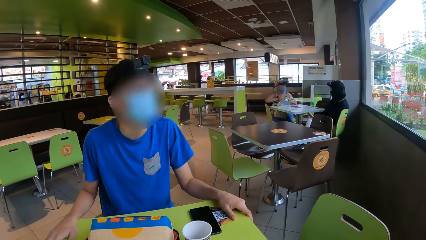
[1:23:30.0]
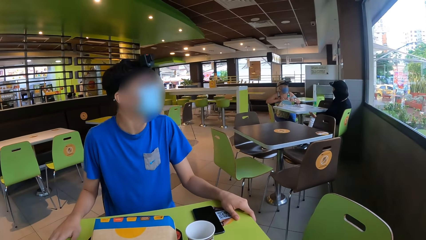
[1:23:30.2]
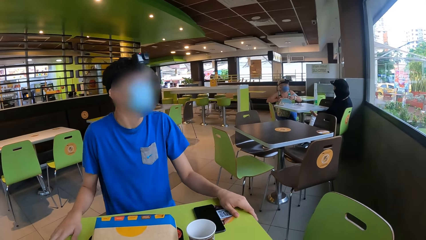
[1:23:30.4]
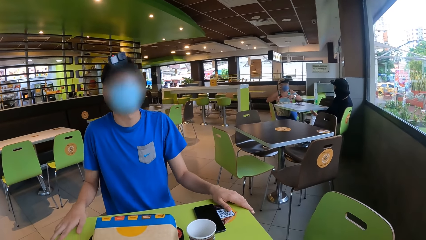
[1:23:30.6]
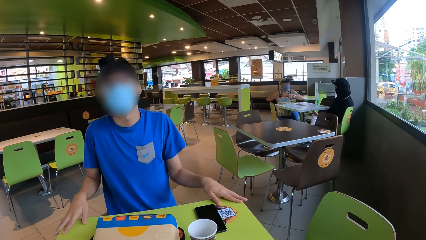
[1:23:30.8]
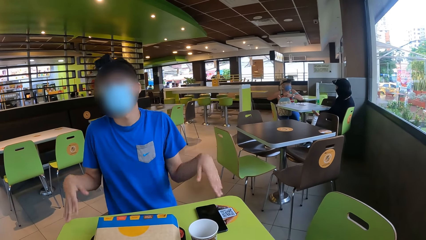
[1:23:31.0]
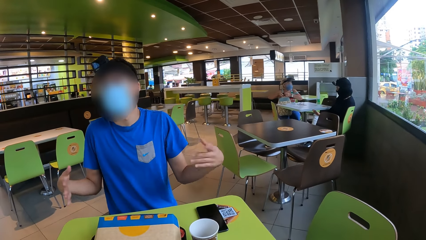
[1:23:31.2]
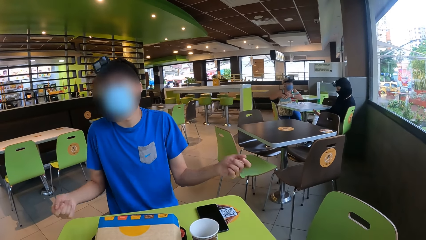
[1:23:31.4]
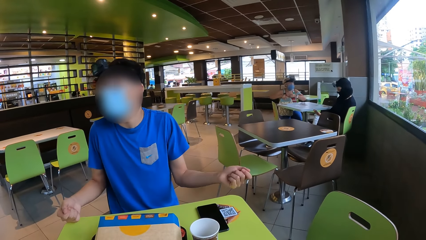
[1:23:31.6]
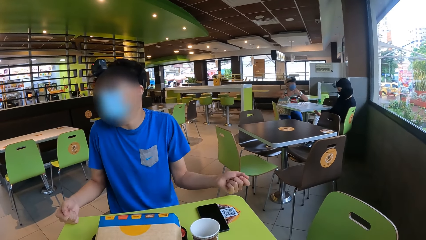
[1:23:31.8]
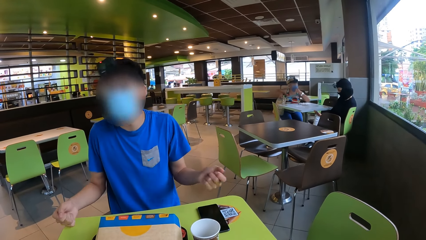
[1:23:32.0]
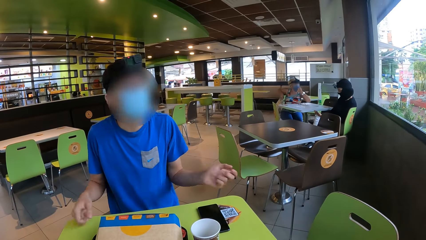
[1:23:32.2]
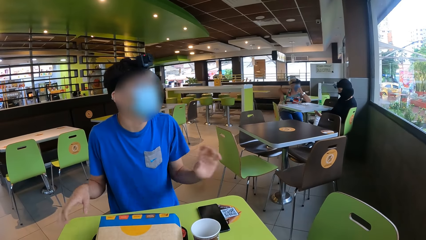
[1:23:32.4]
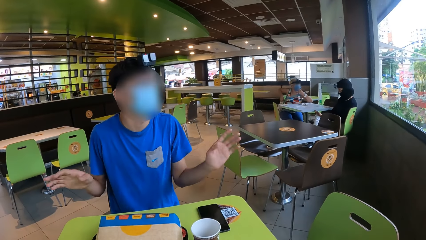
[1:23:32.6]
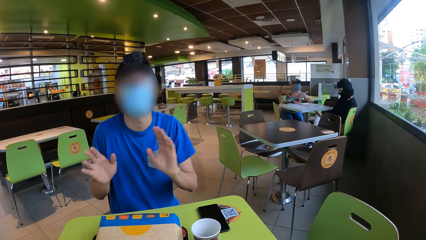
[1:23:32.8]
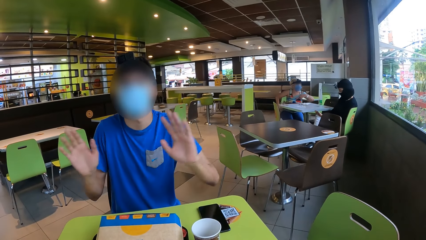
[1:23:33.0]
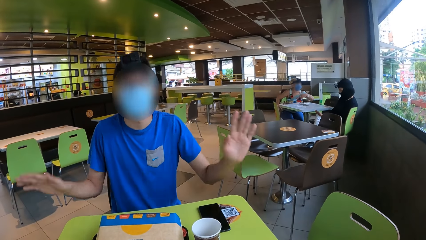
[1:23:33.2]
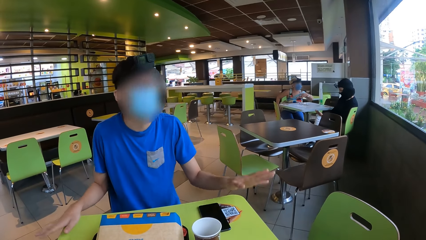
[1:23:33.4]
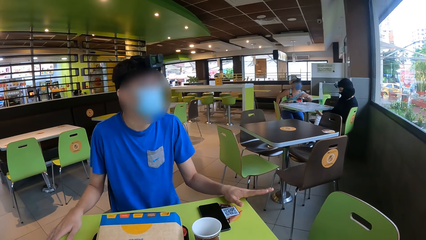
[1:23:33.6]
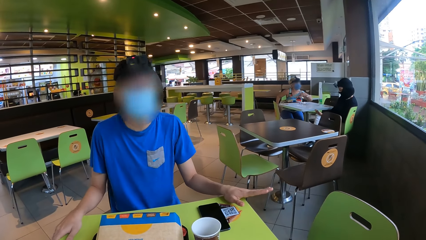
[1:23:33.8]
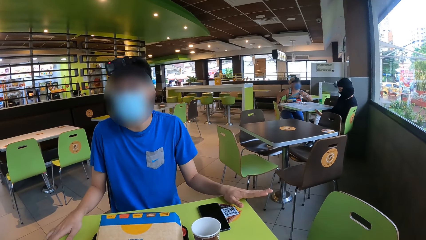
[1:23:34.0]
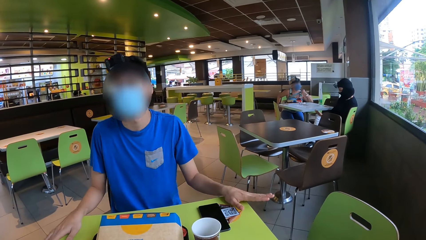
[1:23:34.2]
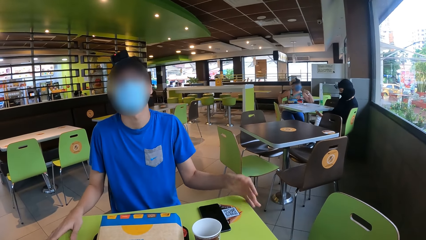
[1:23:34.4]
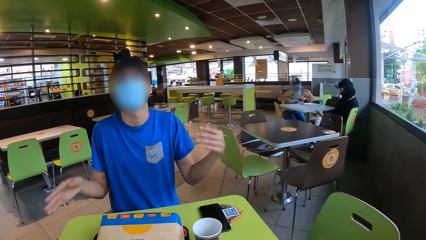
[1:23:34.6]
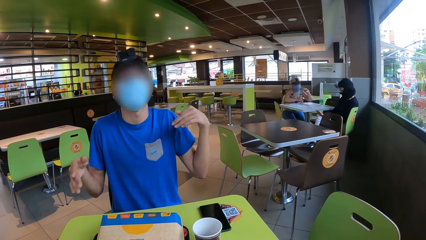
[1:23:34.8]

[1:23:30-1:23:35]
The camera wearer interacts with a man.

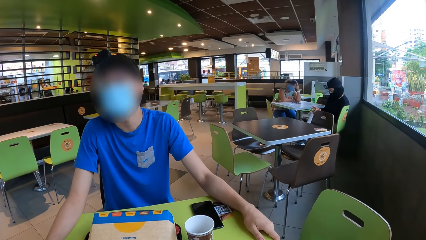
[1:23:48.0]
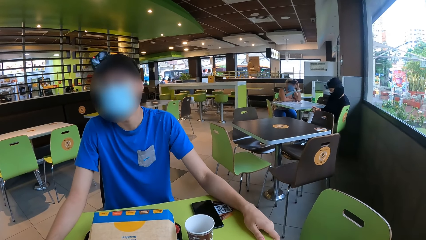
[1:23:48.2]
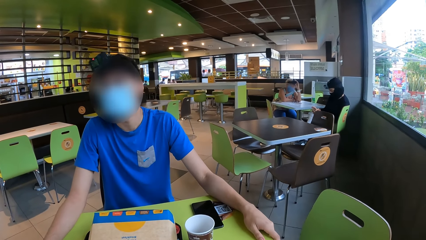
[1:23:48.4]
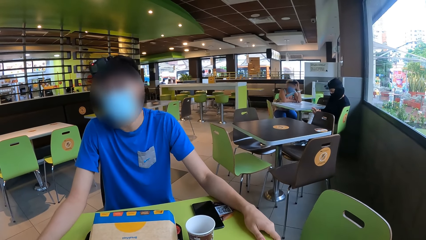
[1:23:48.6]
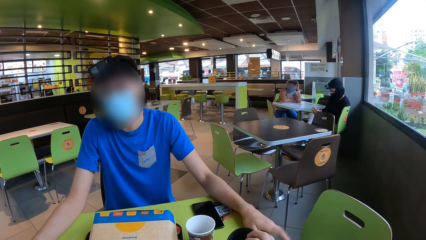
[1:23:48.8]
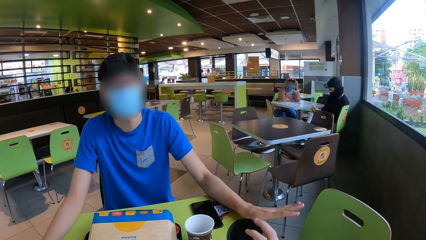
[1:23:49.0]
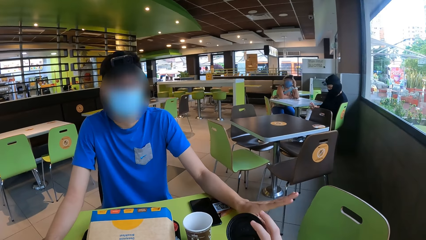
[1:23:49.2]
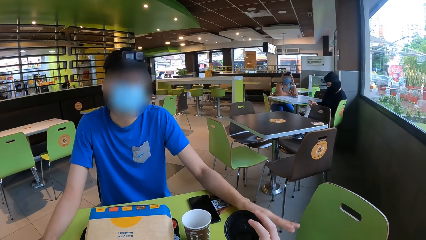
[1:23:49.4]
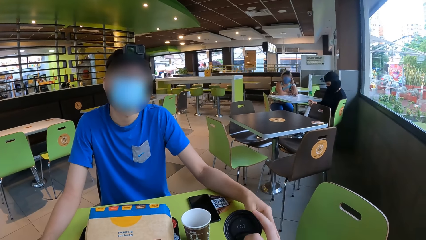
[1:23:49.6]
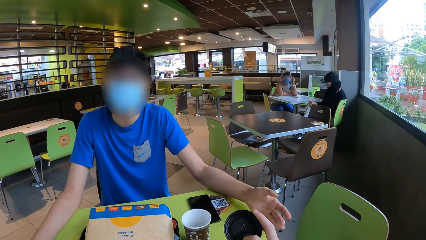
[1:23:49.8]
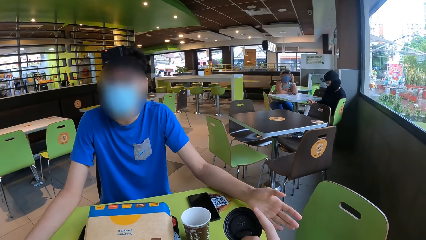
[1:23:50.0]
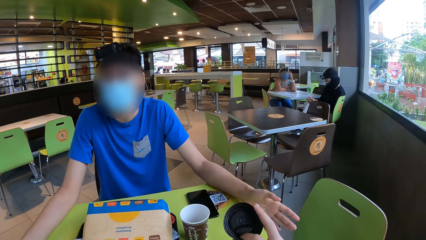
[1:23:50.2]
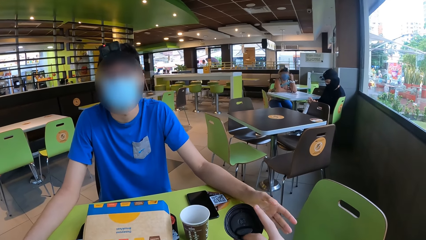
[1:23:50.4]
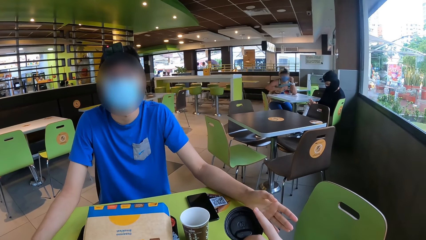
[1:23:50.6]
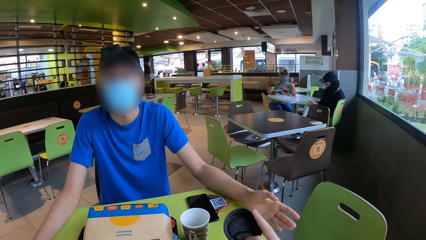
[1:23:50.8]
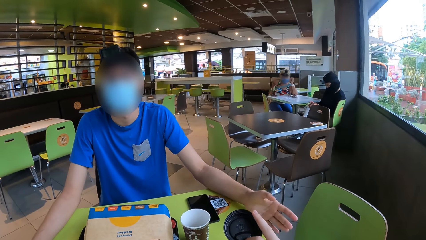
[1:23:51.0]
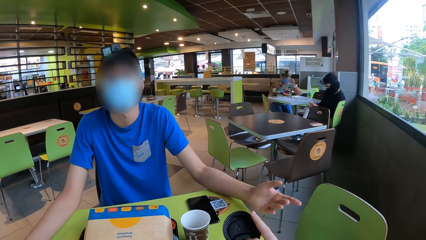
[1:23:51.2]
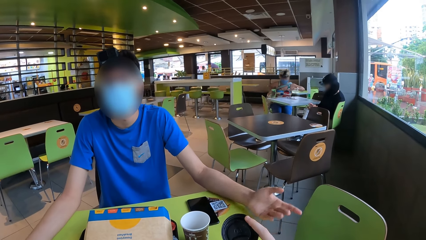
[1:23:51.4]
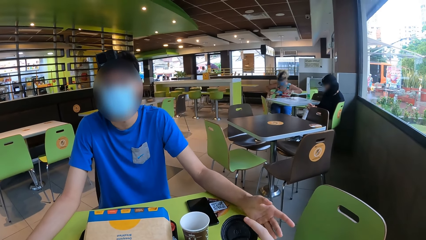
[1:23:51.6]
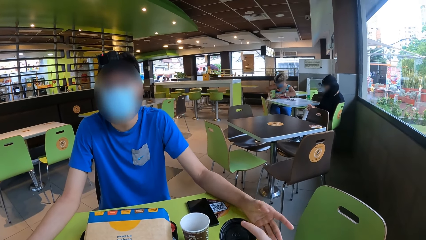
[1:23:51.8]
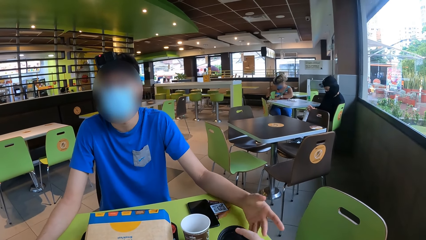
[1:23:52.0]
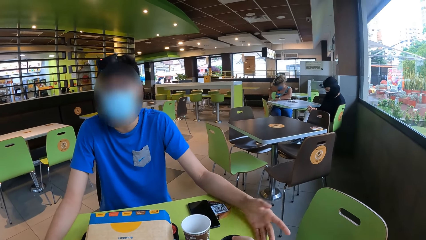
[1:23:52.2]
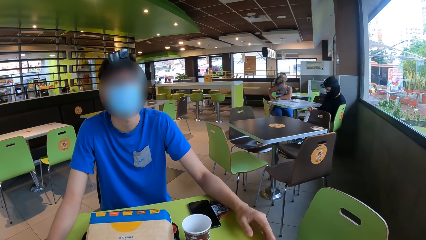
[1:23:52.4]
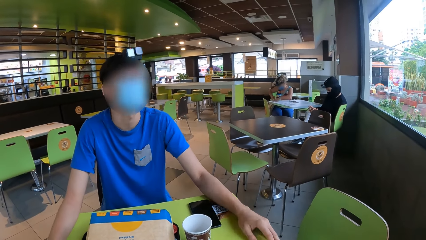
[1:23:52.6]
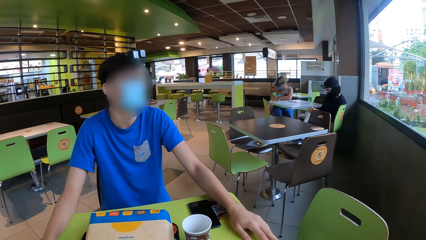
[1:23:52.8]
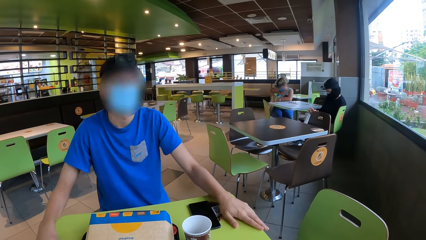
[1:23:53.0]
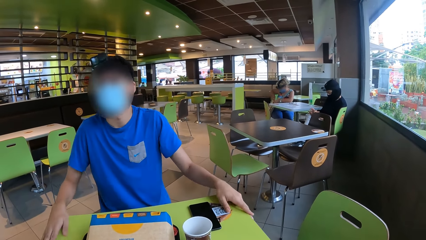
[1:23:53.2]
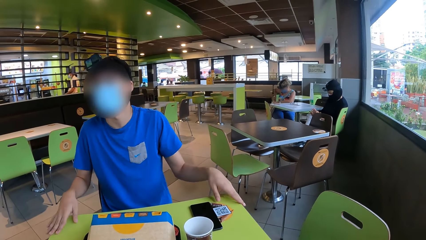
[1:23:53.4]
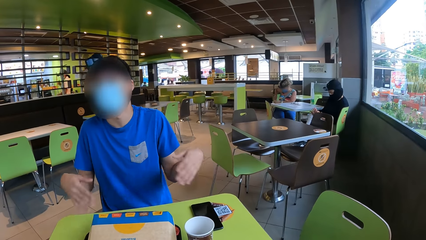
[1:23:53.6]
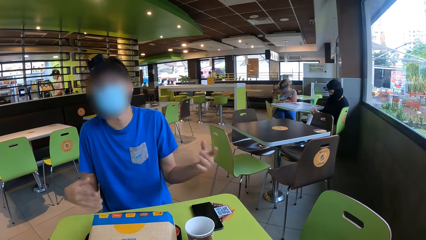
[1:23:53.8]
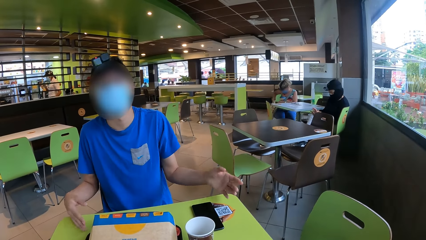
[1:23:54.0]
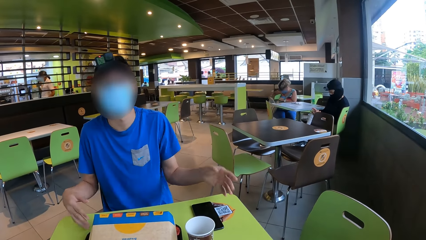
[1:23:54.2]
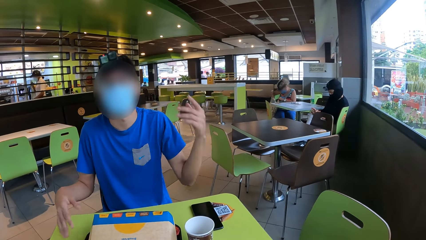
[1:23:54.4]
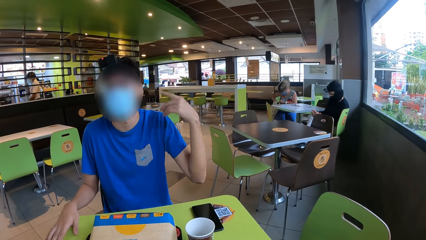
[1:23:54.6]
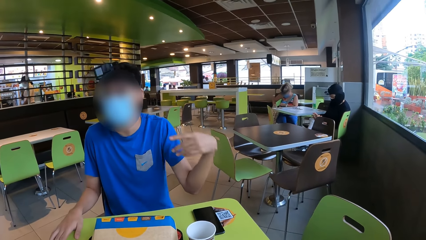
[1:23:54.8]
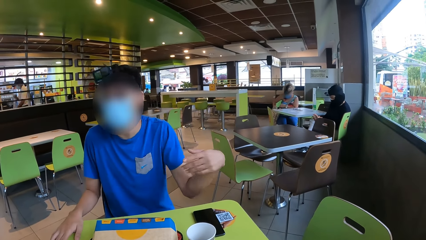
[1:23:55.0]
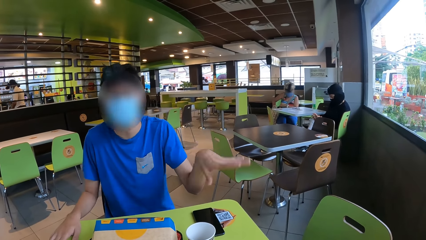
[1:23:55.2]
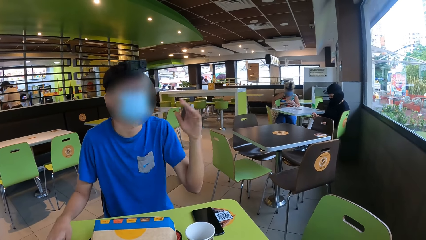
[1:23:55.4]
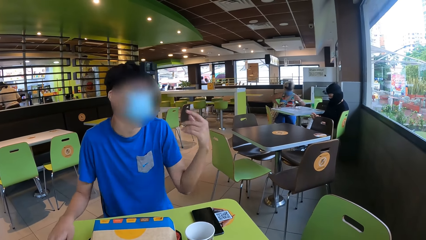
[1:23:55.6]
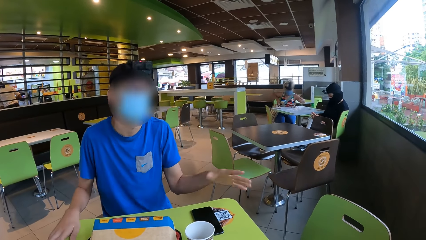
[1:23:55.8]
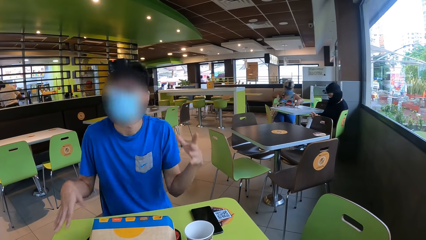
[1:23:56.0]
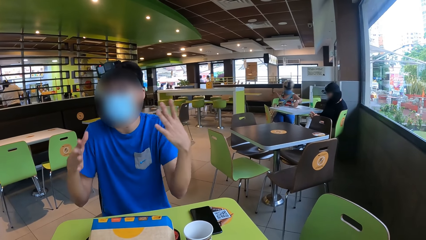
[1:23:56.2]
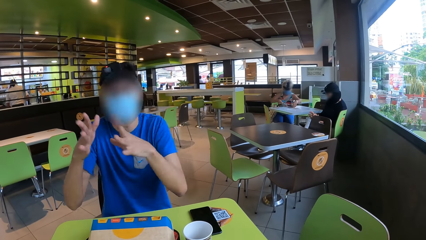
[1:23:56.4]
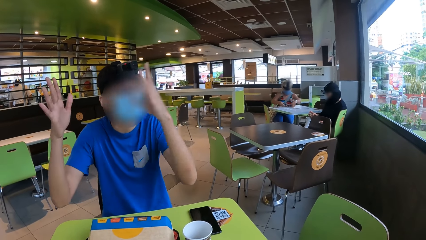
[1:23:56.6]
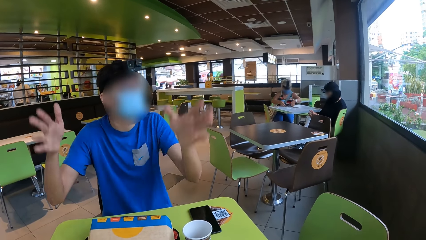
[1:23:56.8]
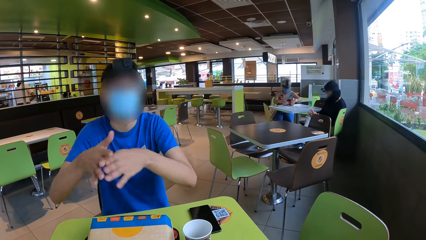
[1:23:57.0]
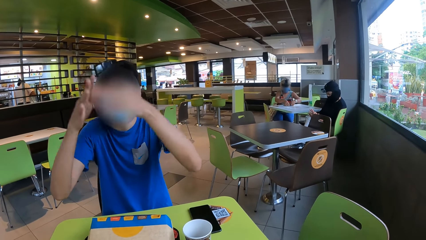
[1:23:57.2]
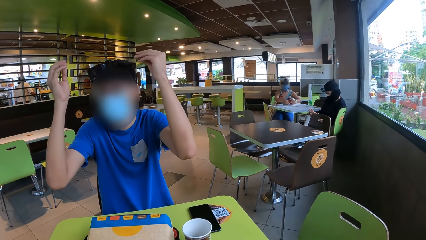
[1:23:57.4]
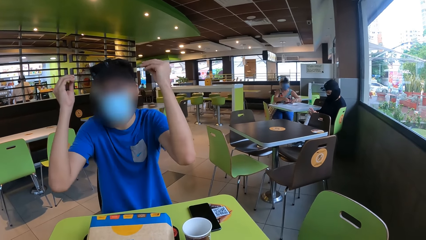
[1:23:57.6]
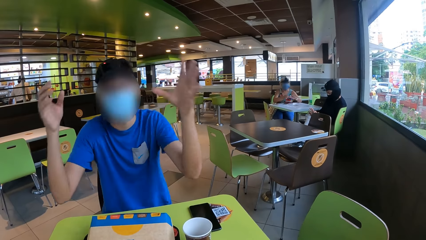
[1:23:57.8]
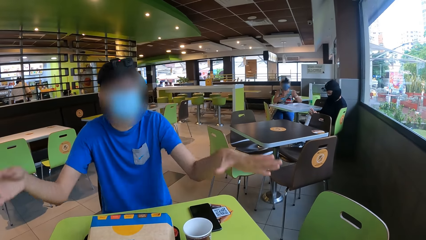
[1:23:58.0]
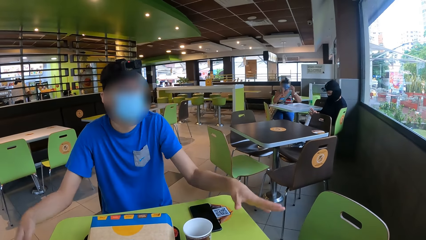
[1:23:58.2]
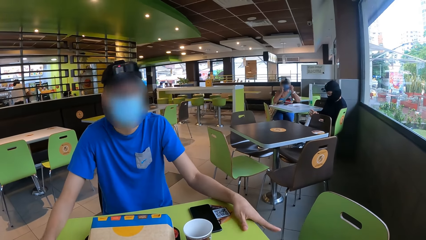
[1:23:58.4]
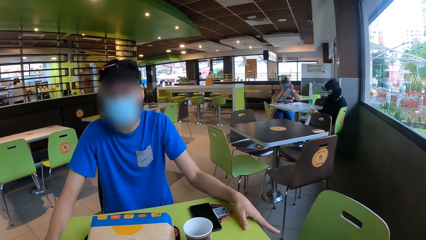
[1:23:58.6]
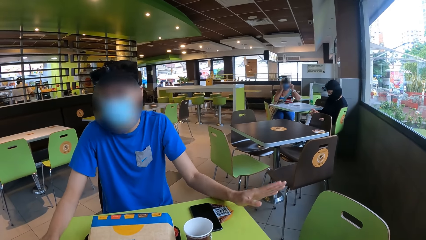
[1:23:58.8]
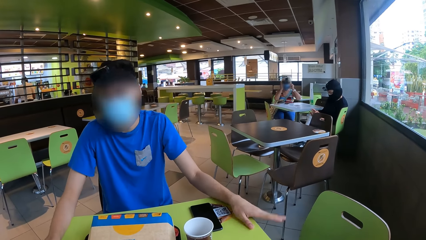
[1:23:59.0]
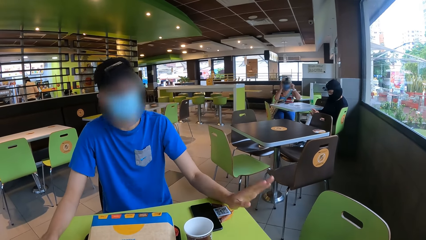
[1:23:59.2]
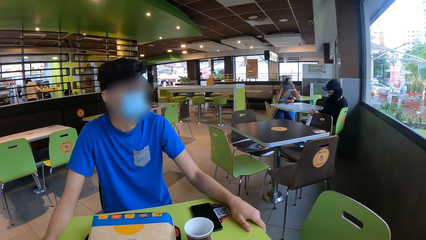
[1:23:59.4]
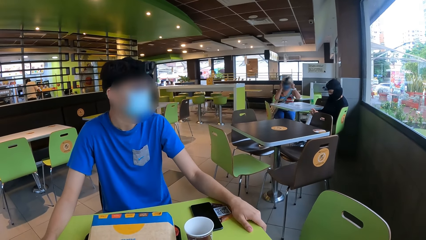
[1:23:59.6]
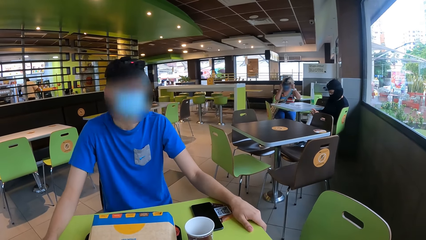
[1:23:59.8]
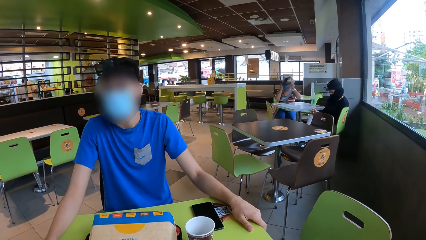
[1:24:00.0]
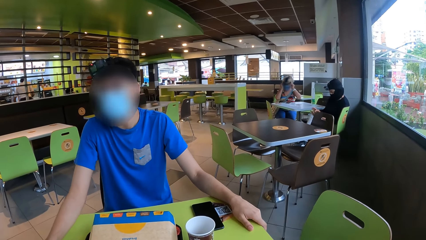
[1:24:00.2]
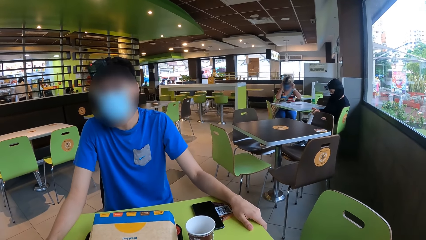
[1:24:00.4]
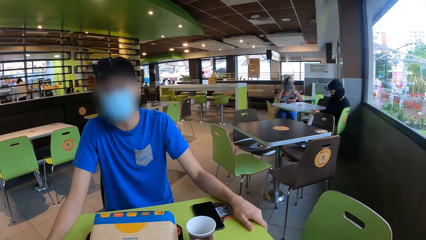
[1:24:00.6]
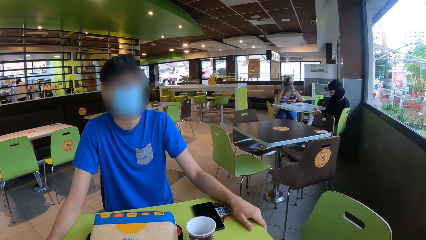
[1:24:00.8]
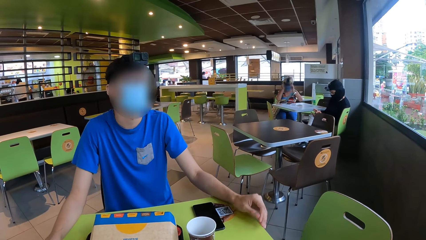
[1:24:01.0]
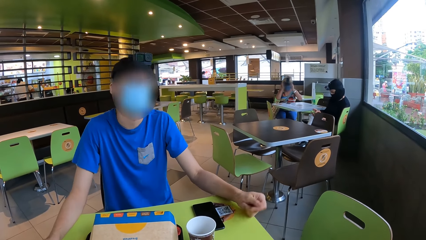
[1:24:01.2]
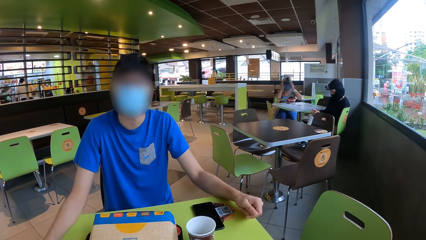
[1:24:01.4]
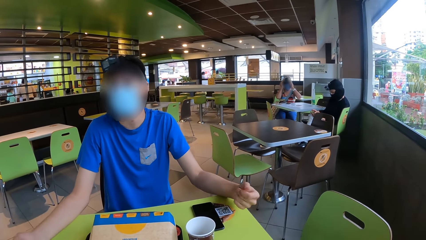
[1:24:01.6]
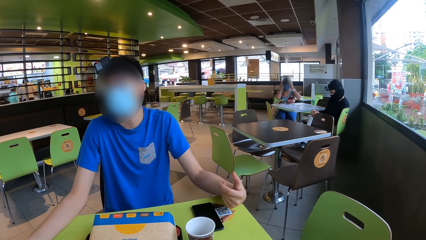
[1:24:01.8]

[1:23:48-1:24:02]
The camera wearer lifts the lid.
